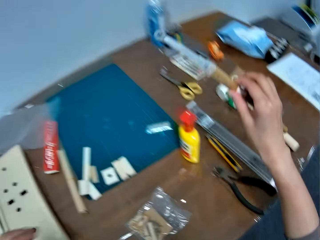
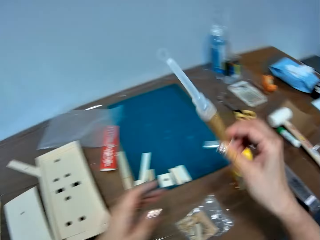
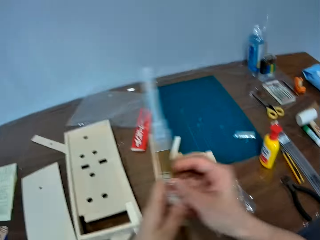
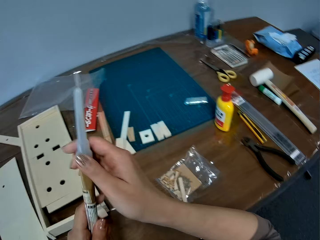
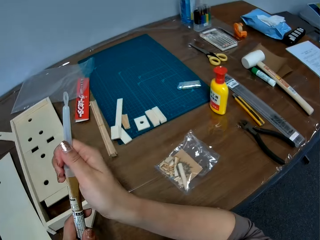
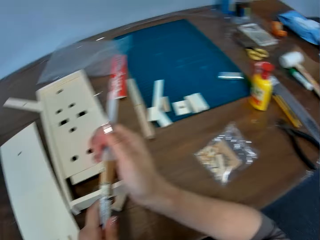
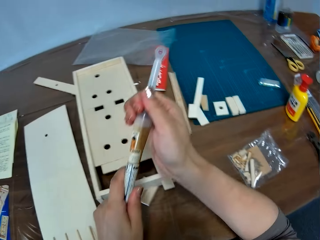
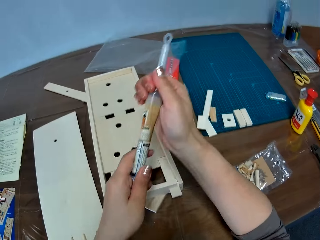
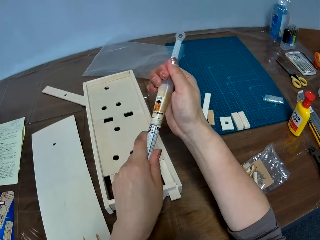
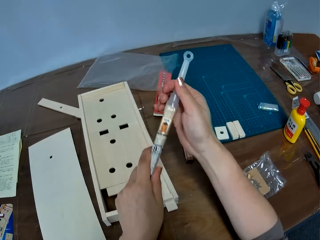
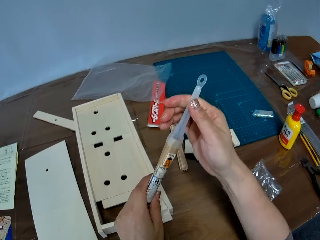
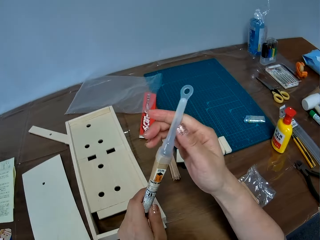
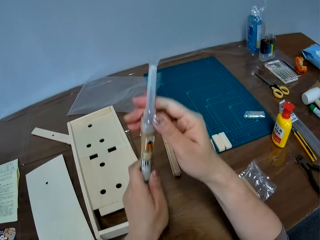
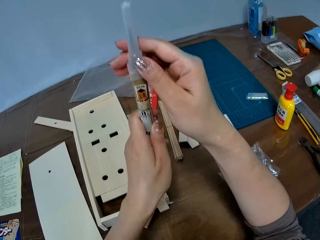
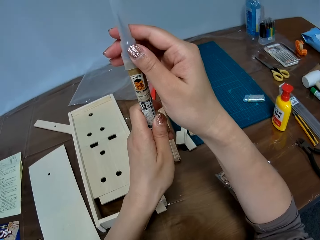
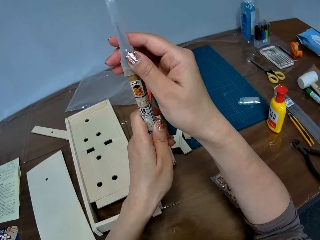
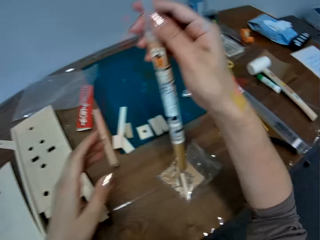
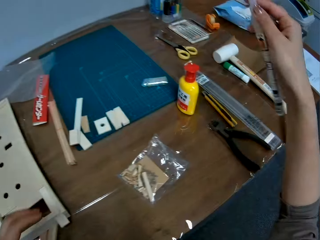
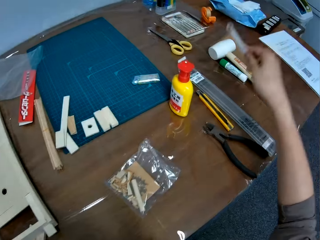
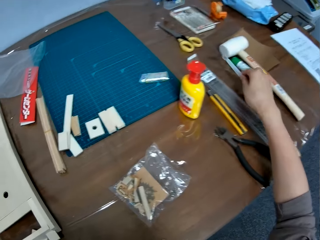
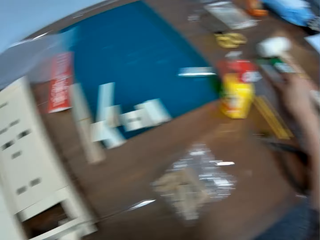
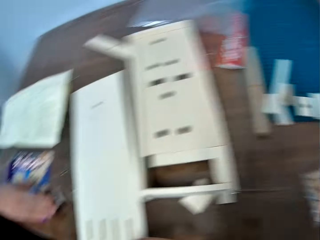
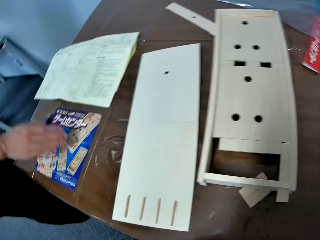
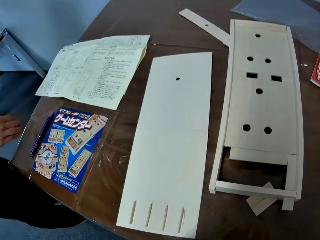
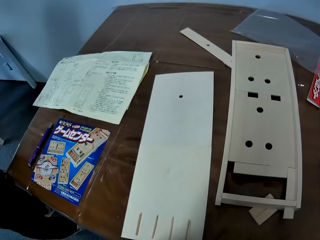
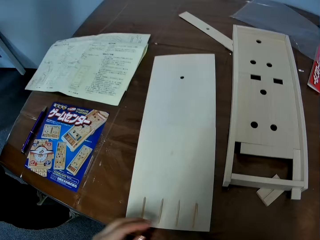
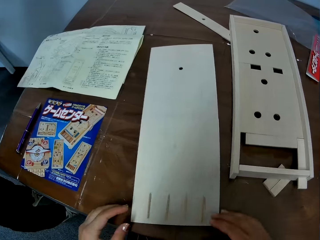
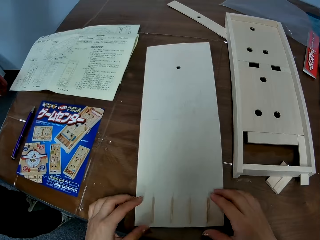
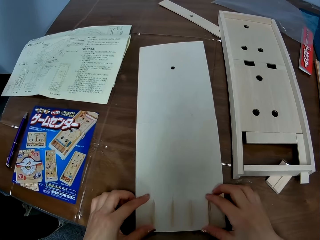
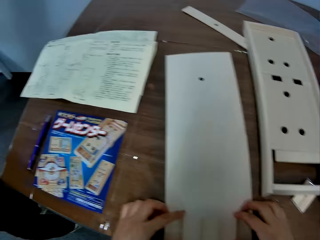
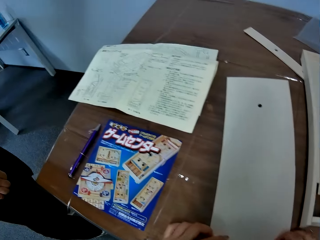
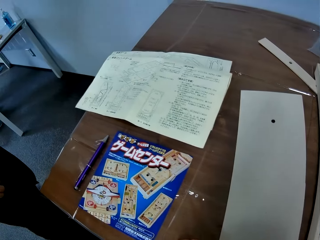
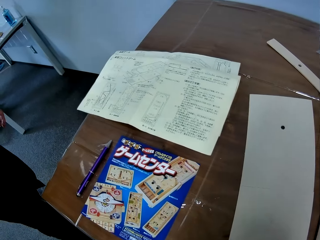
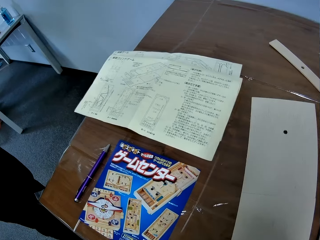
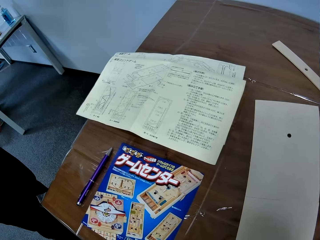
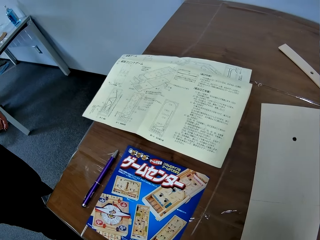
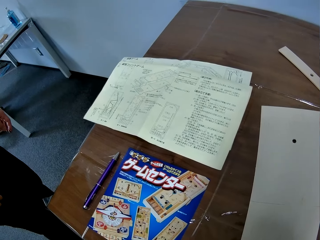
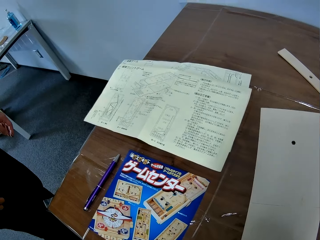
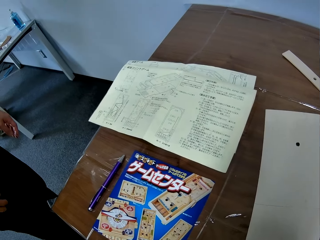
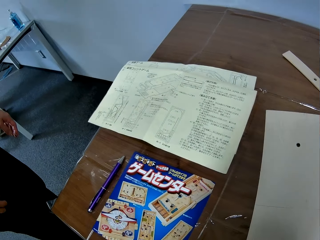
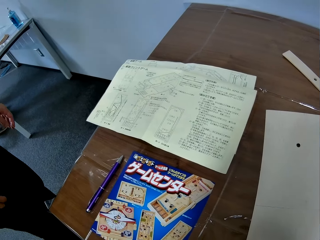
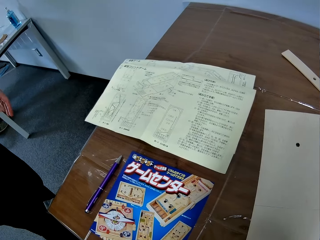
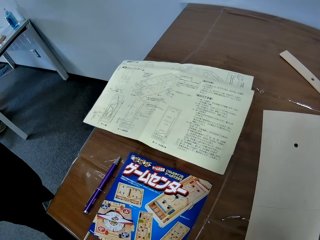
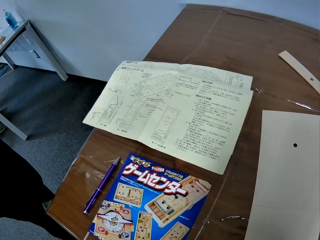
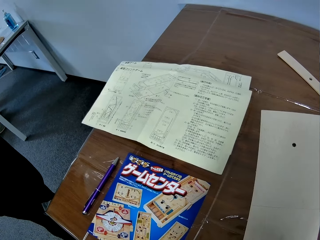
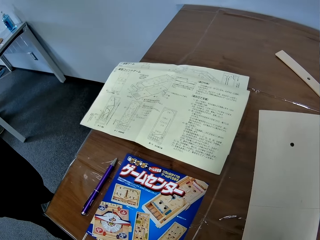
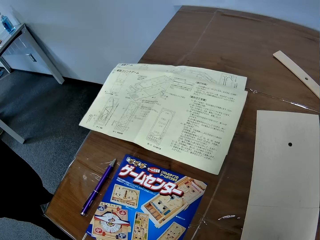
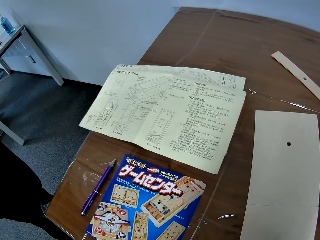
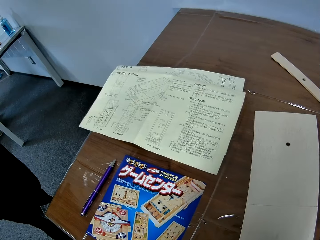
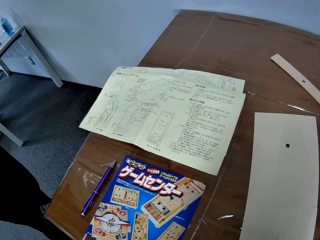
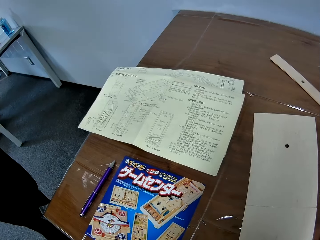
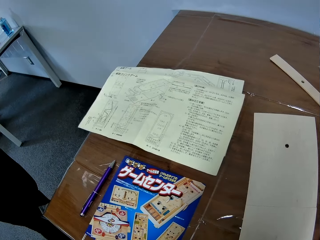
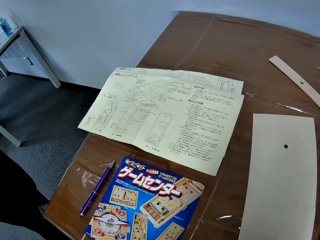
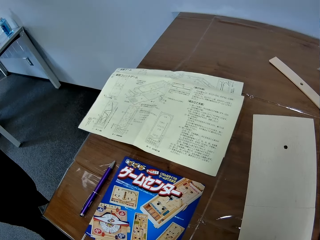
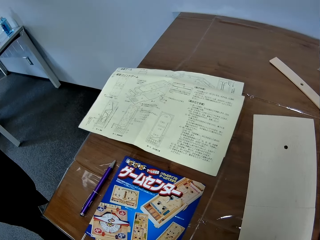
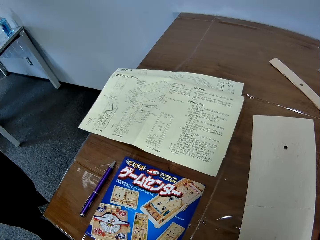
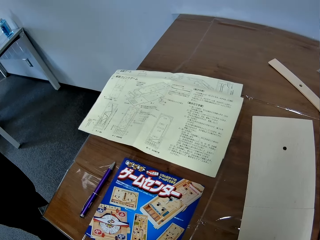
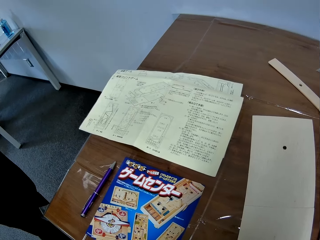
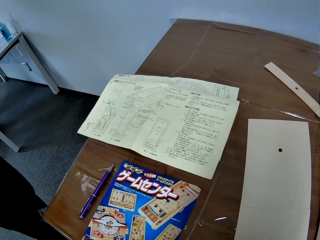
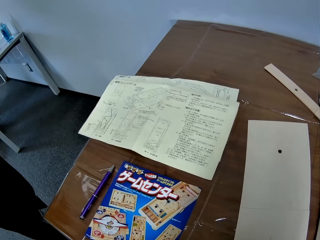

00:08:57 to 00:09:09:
The camera wearer picks up a glue pen on the right edge of the table. They attempt opening the cover of the glue pen. They drop the glue pen on the table. They look at the wooden boards on the table. They look at the paper on the table.

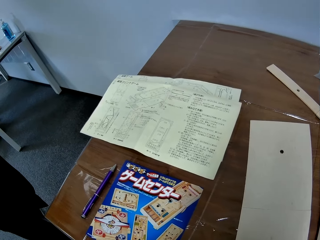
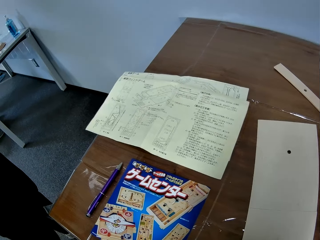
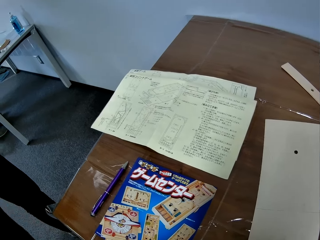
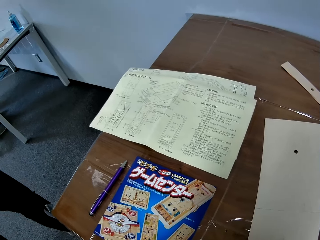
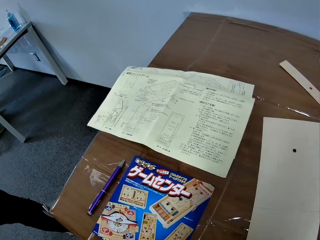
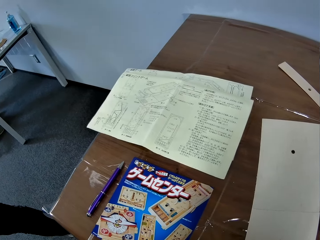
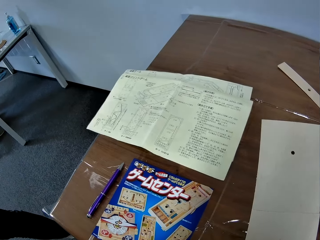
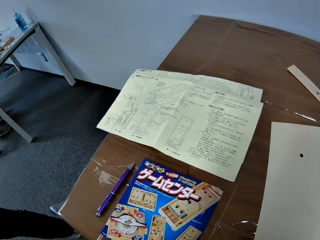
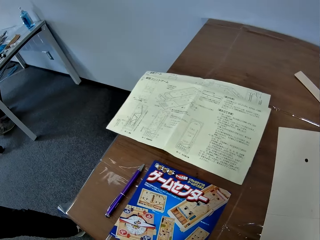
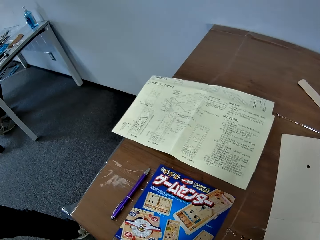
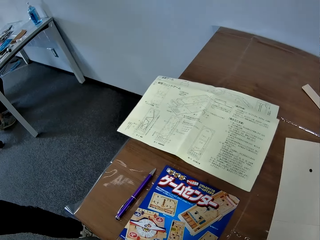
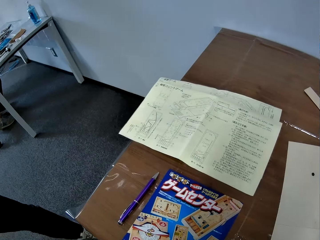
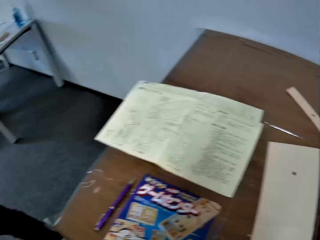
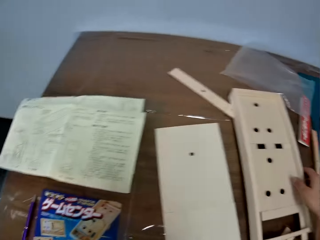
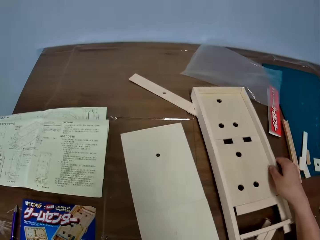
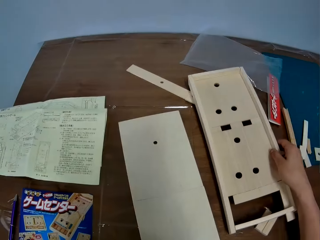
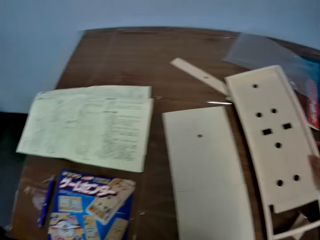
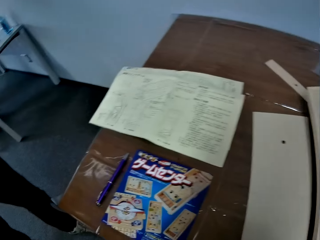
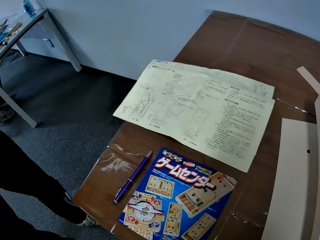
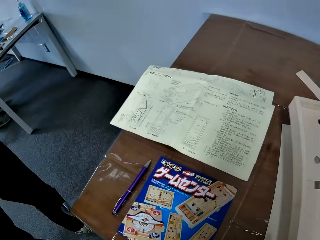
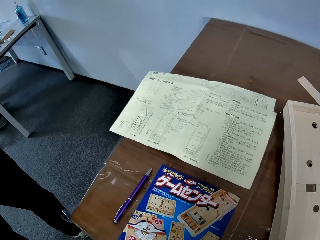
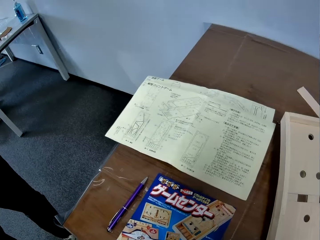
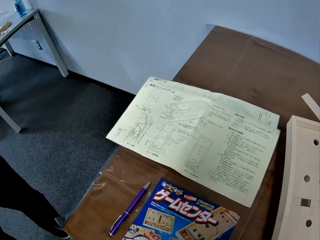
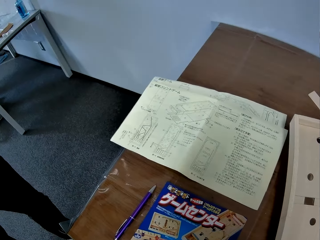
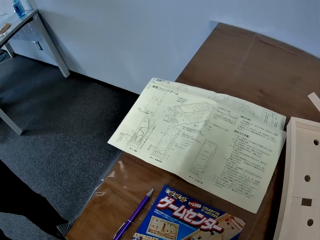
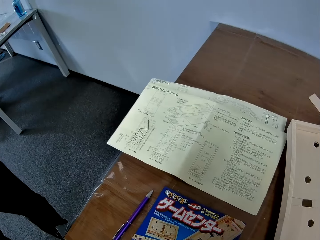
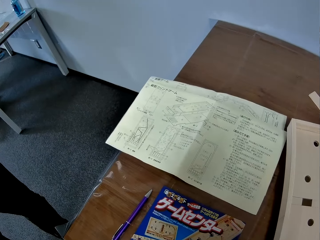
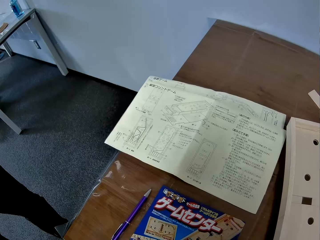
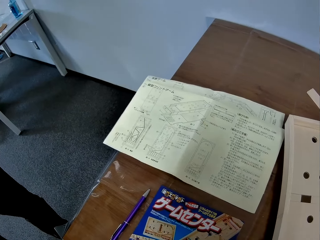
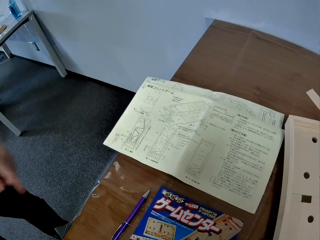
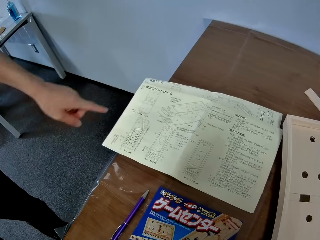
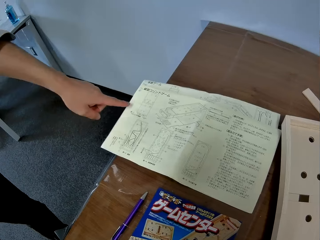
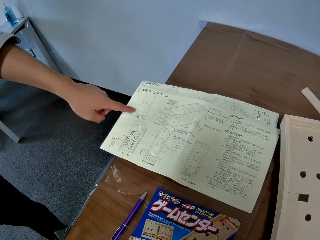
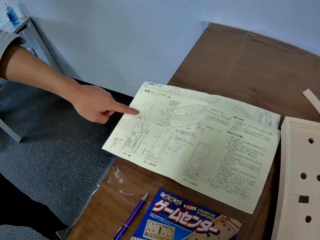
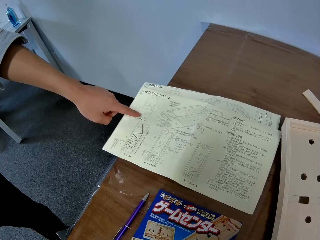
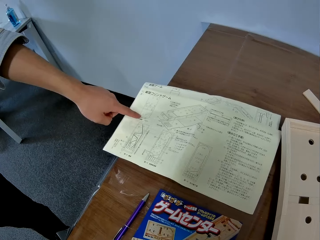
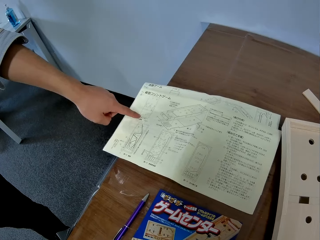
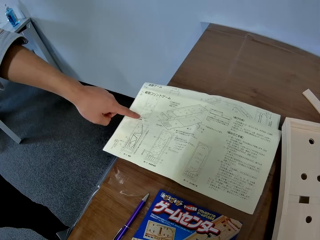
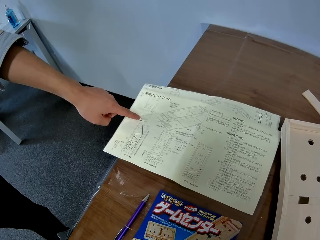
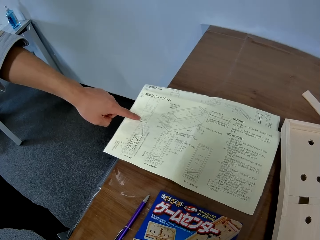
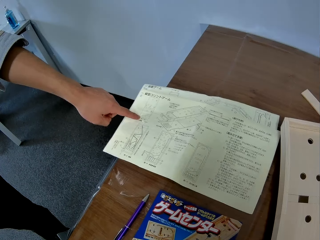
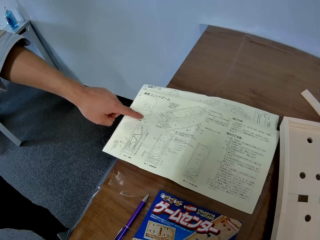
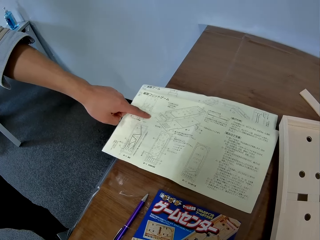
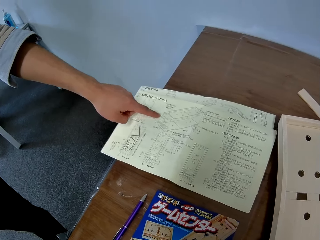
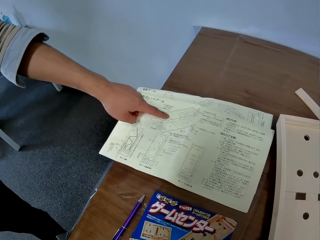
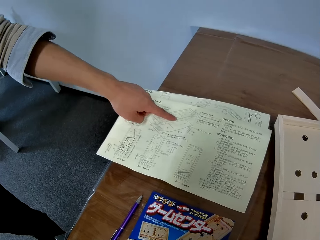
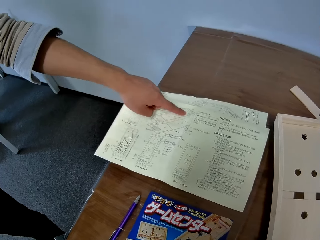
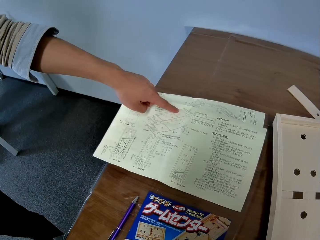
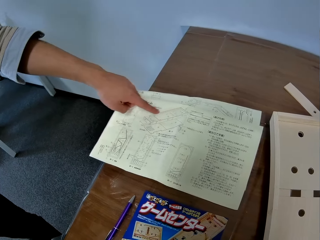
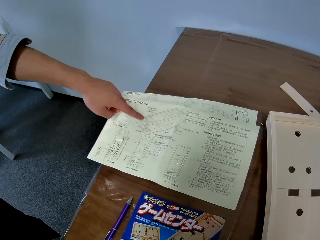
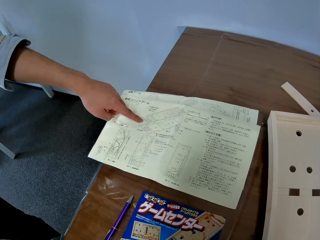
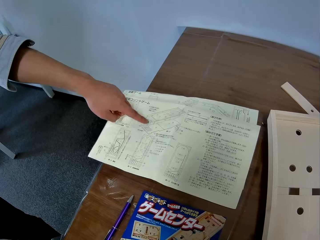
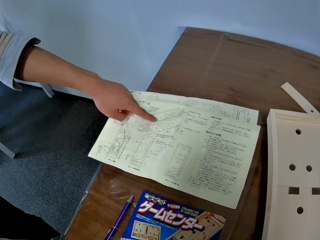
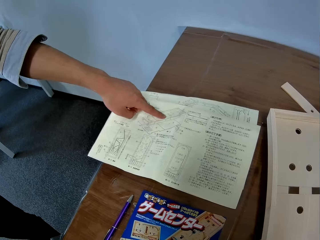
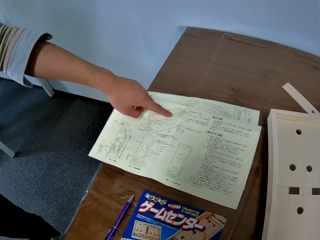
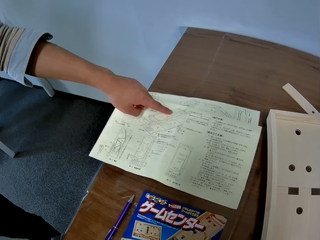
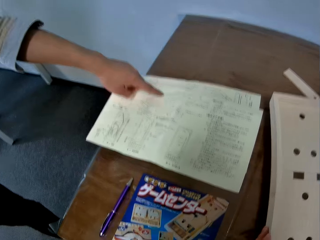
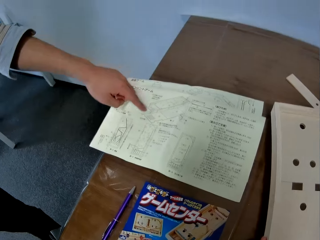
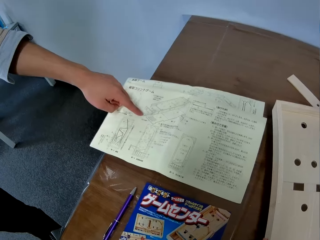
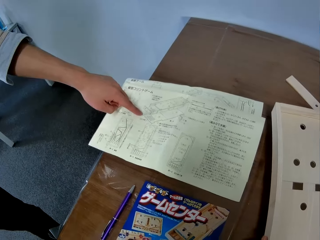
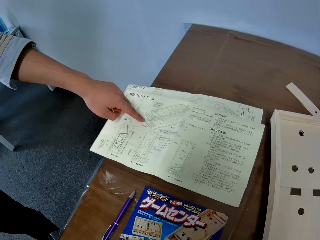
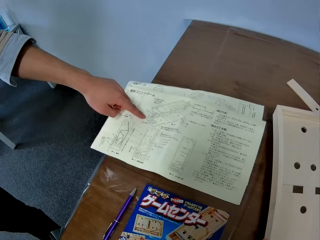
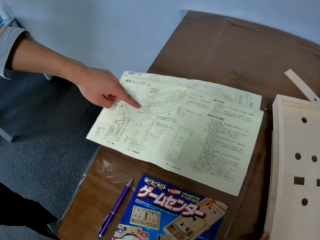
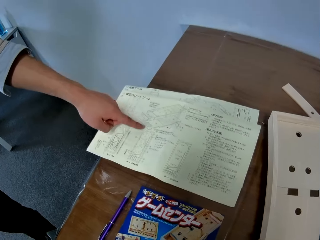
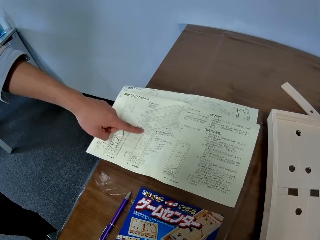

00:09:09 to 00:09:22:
The camera wearer adjusts the wooden board on the table with her right hand. She reads the sketch. A man hovers his hand on the manual. A lady points at a piece of paper manual on the table. The camera wearer looks around the table.
